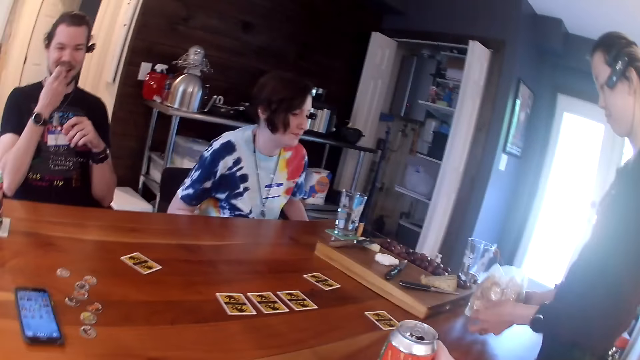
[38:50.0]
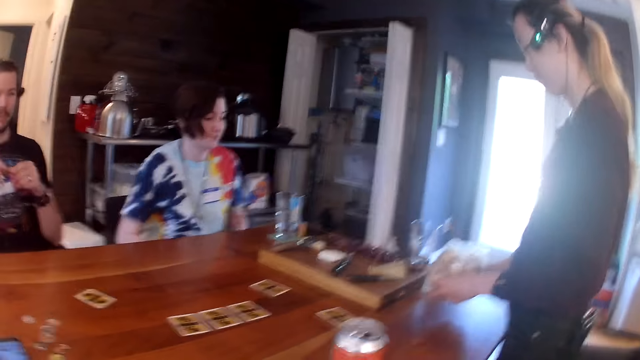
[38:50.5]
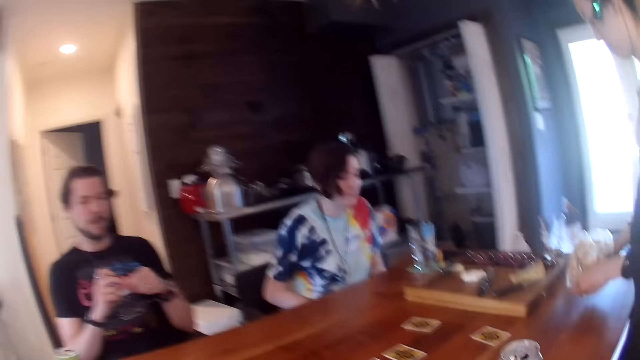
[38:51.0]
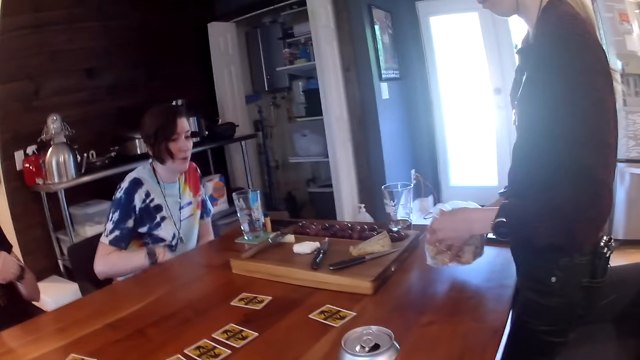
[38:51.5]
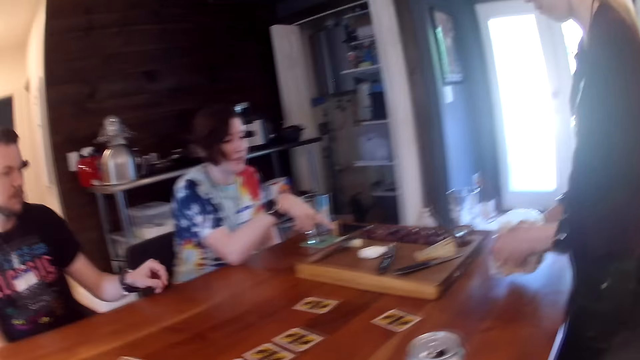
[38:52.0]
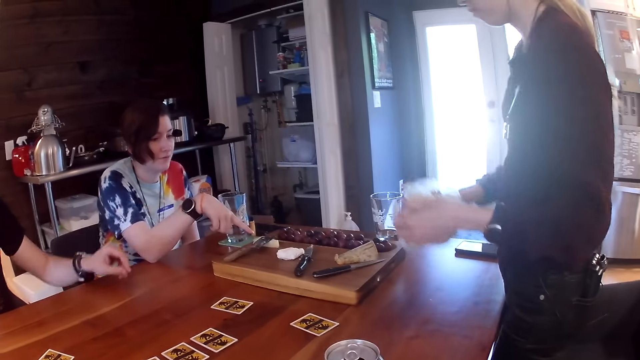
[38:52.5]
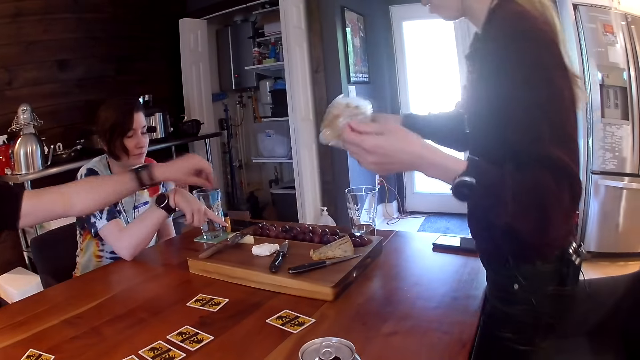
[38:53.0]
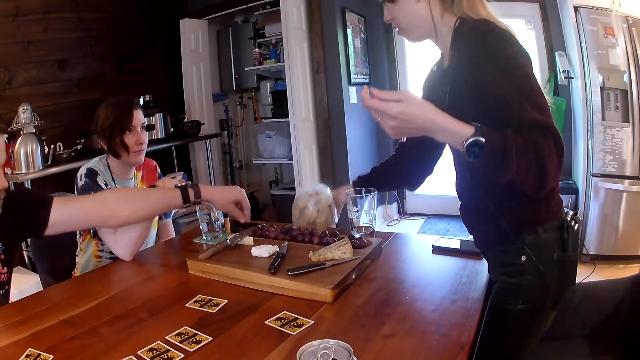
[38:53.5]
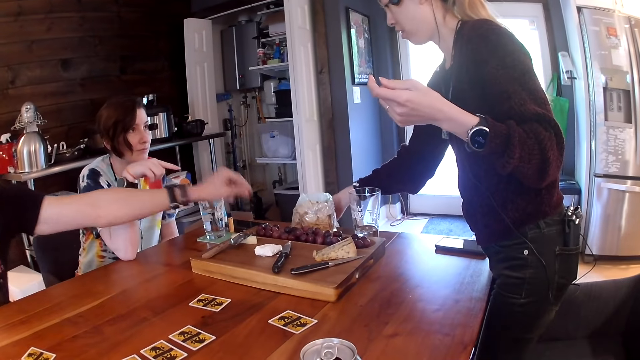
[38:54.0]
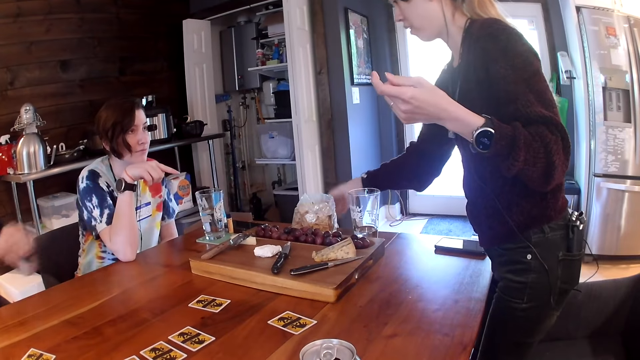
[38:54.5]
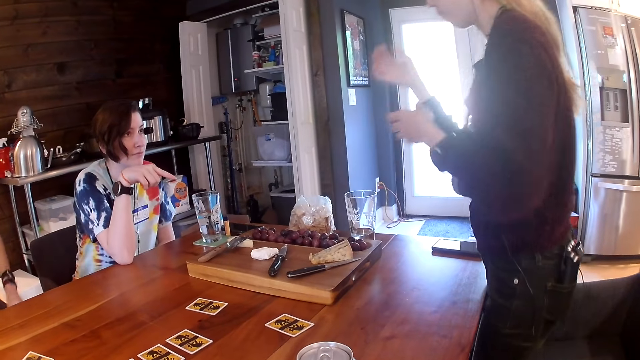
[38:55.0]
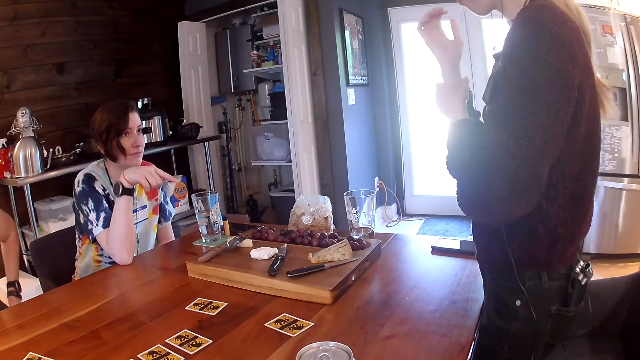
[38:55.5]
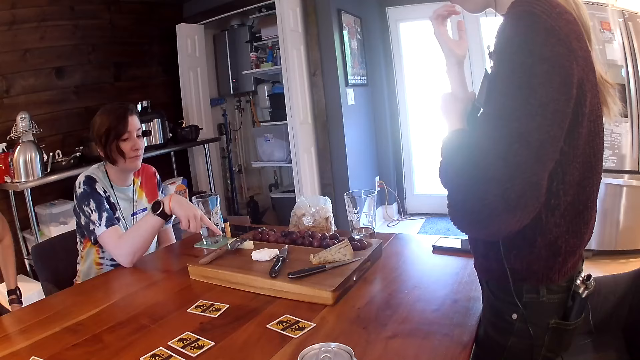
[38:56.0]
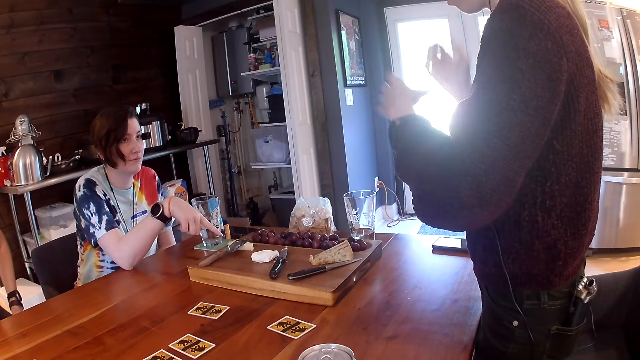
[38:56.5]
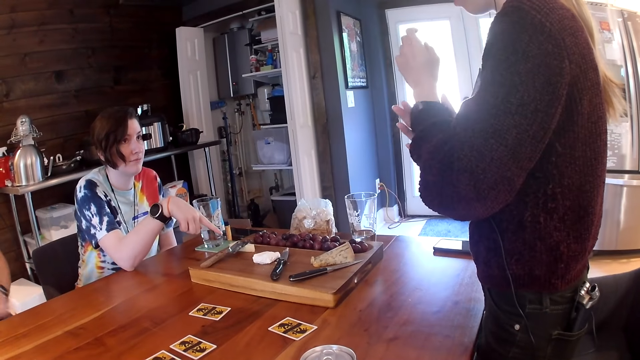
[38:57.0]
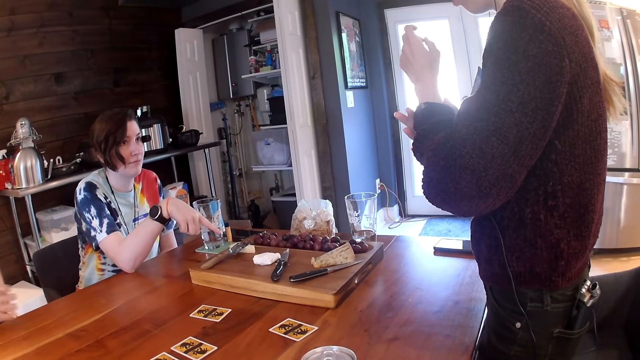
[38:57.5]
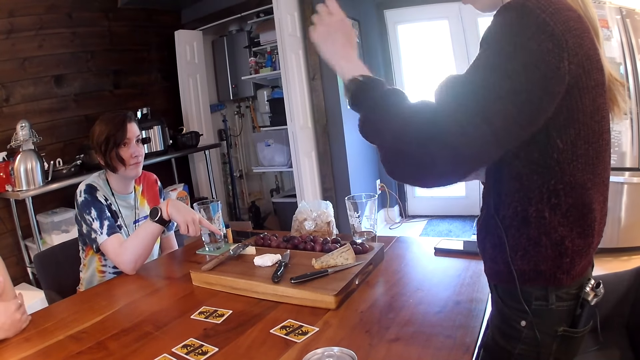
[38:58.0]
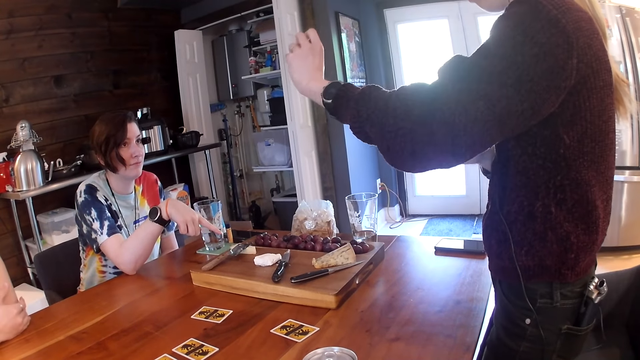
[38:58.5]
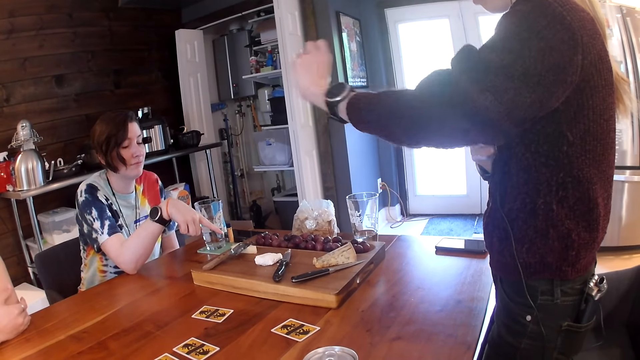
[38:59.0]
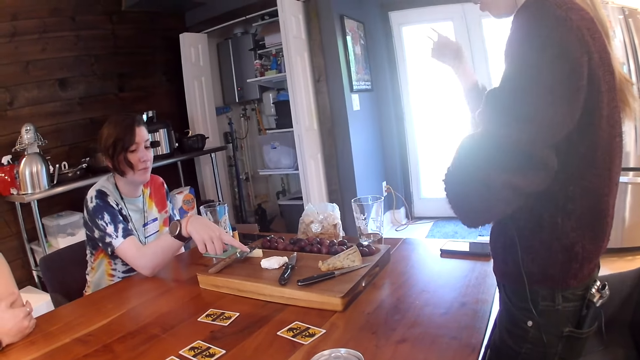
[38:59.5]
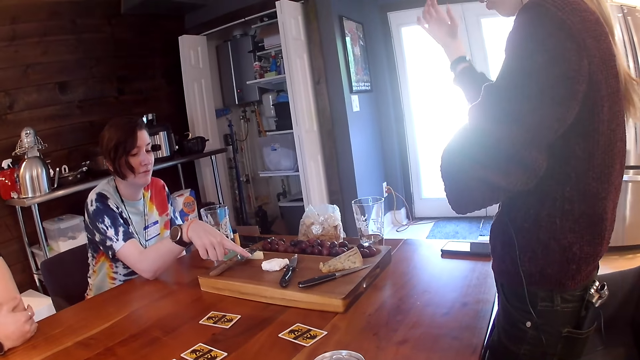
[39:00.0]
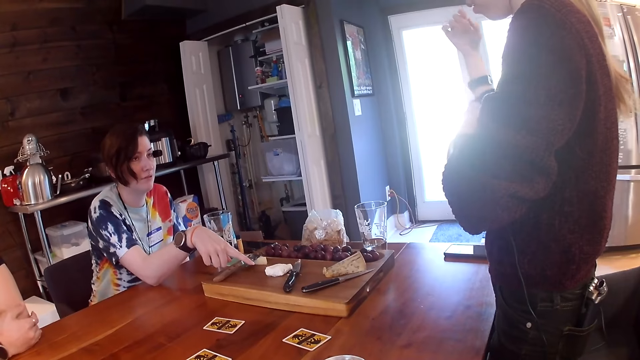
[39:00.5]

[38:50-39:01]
The camera wearer drops the can on the table. A woman drops the nylon on the table. She adjusts a wristwatch on her right hand with her left hand. She adjusts the wristwatch on her left hand with her right hand.

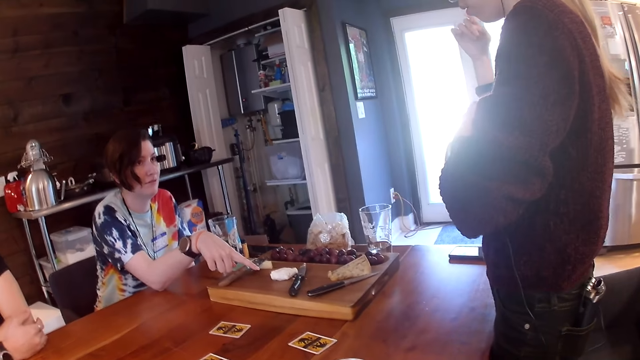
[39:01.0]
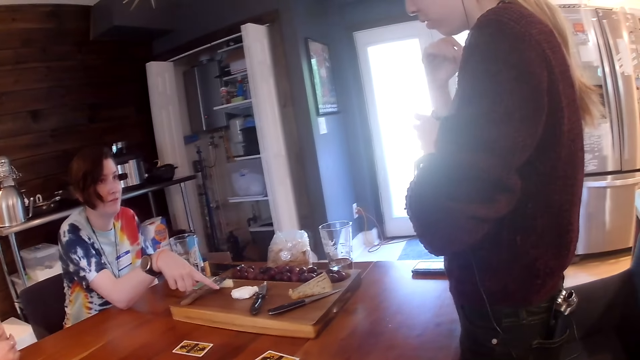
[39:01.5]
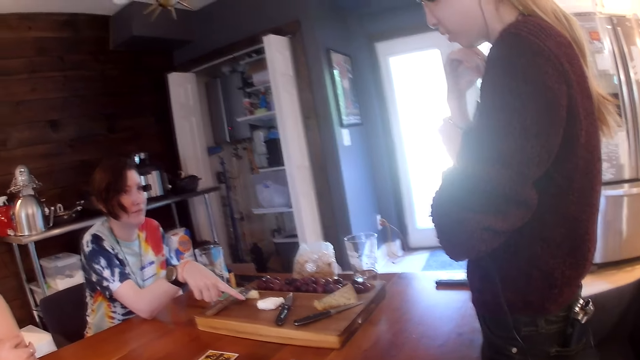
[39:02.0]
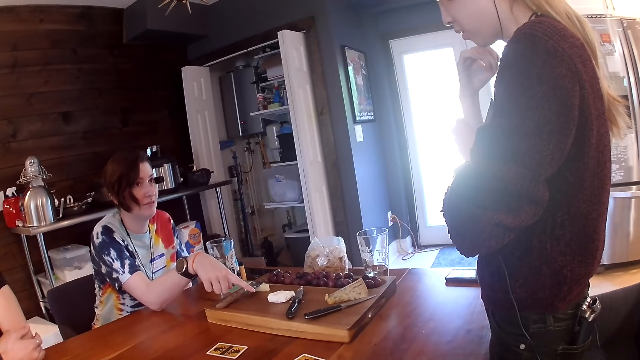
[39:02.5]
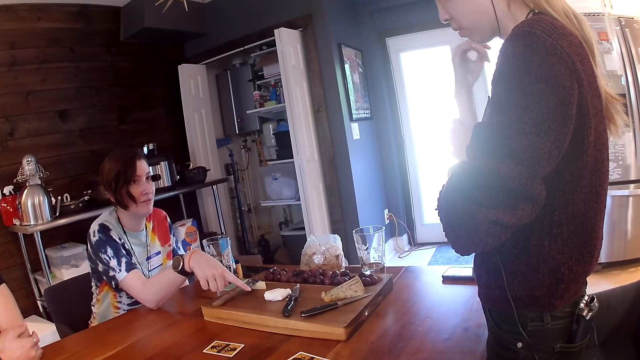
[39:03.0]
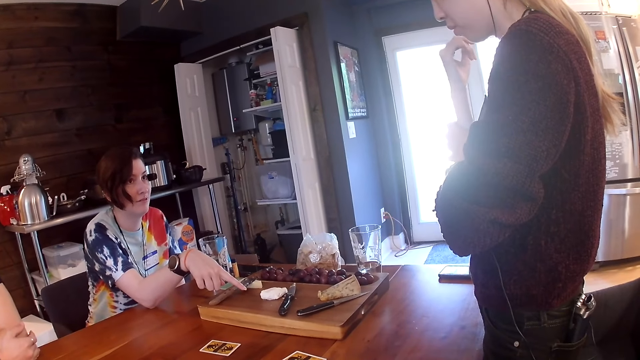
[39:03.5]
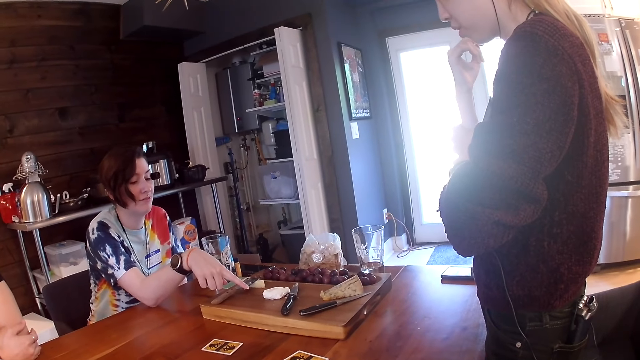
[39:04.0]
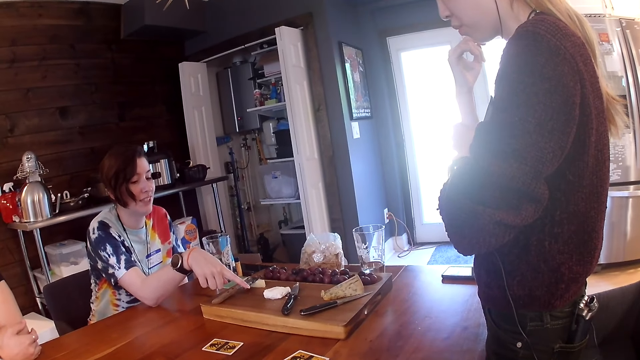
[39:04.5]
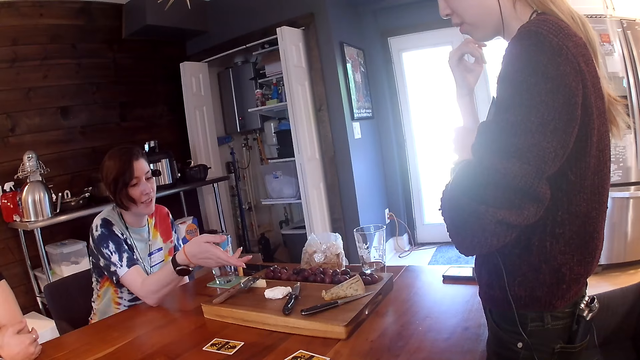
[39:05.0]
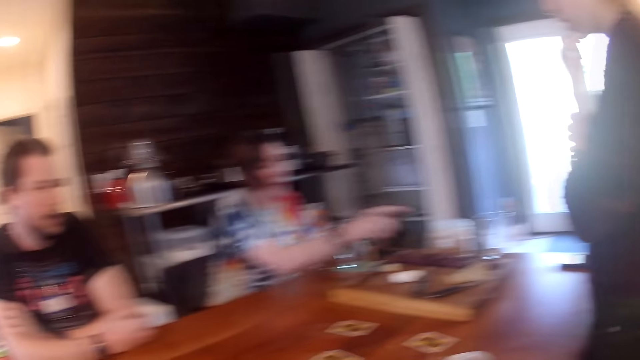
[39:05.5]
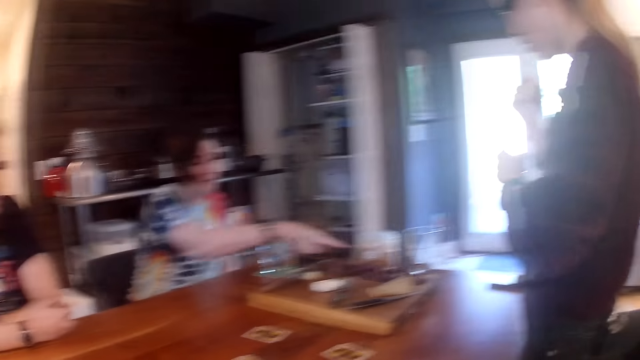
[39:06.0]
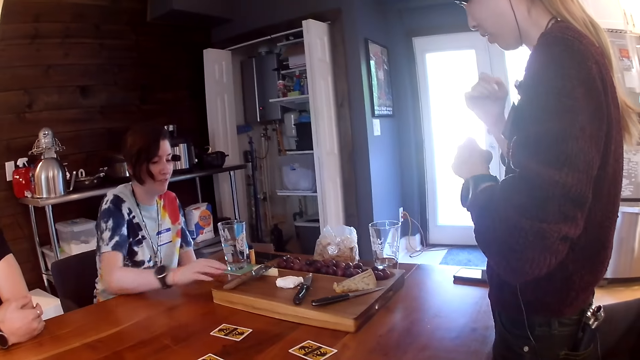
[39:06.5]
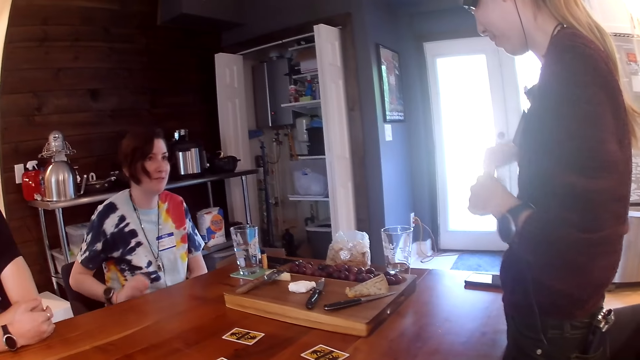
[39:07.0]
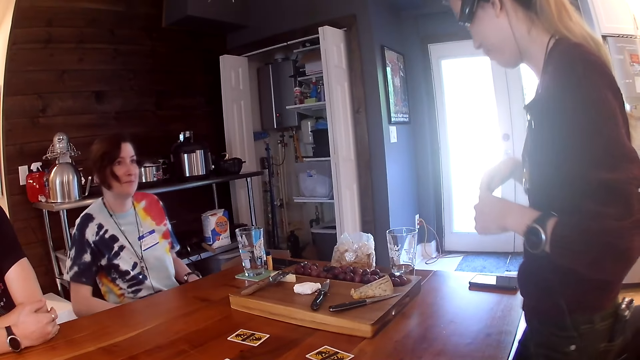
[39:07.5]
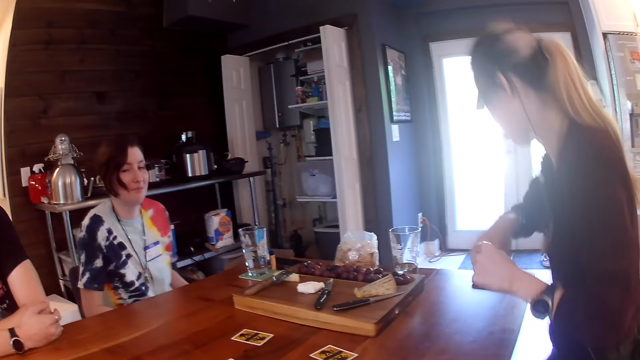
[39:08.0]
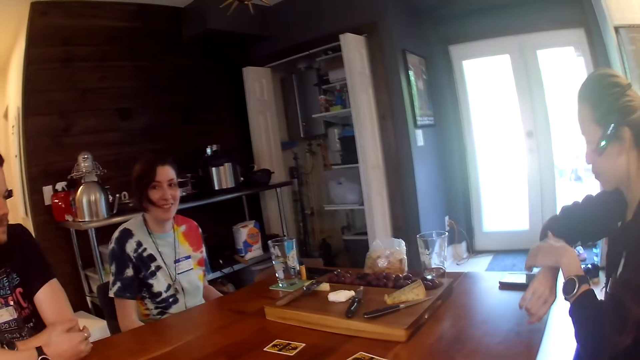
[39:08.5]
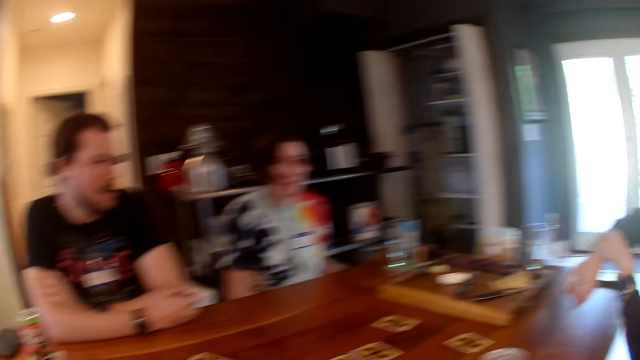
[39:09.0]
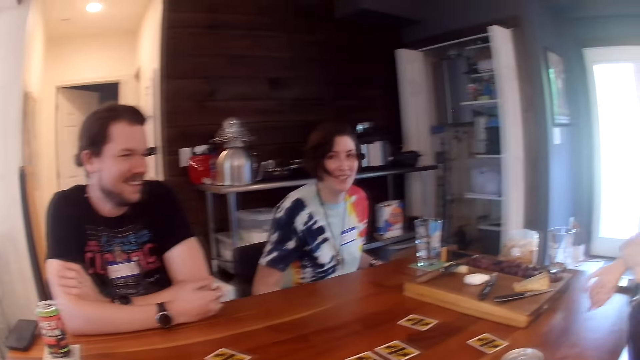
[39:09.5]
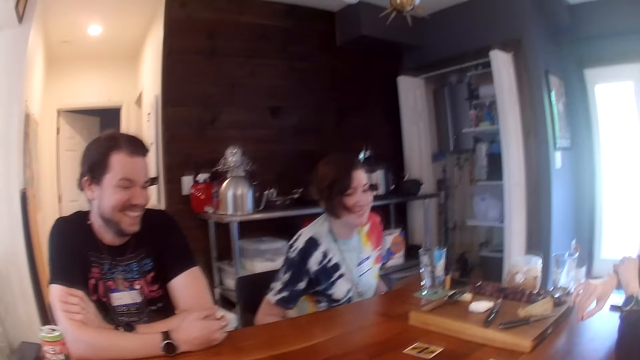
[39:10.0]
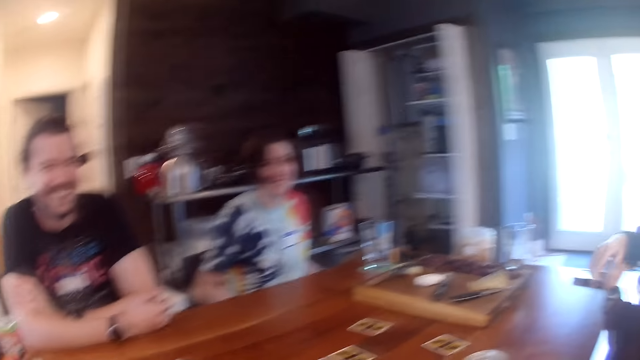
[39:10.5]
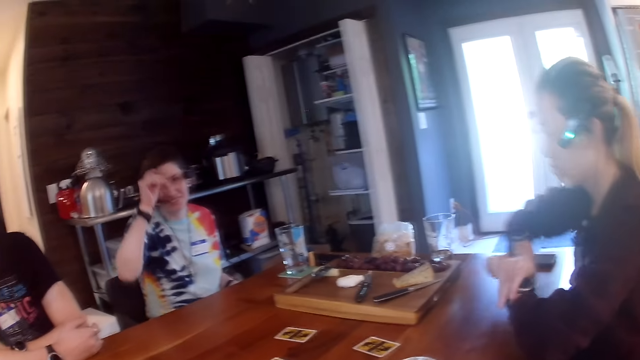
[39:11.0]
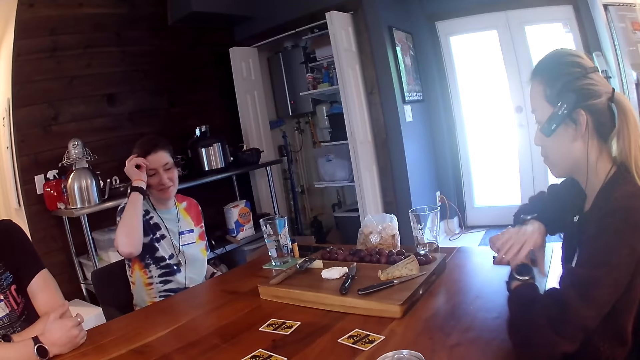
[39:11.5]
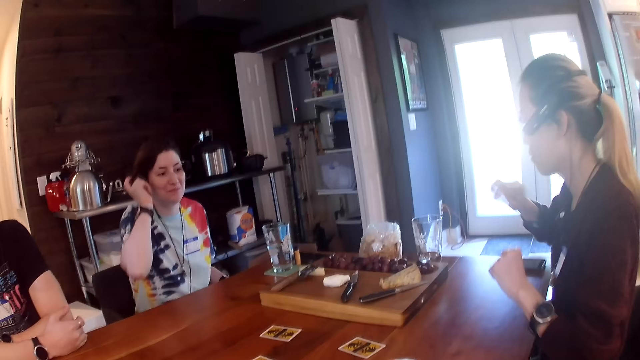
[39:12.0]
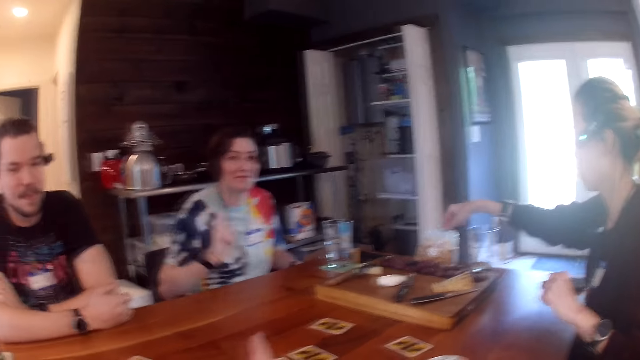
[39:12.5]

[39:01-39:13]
A woman adjusts a wristwatch on her right hand with her left hand. The camera wearer looks around. The woman adjusts the wristwatch on her right hand with her left hand again. The woman adjusts the wristwatch on her left hand with her right hand.
